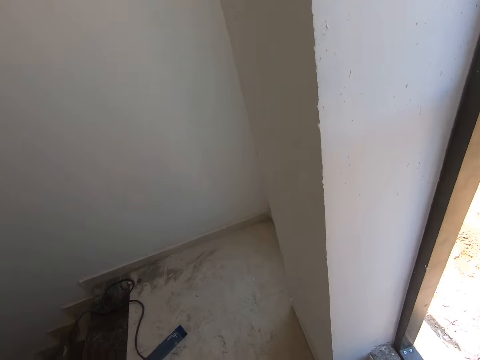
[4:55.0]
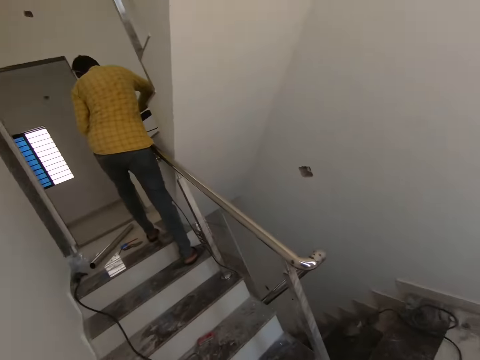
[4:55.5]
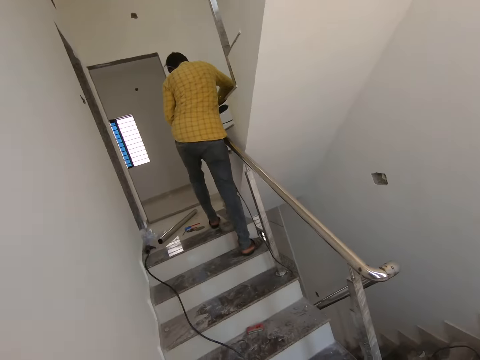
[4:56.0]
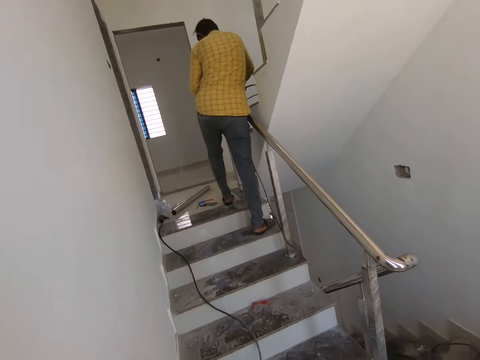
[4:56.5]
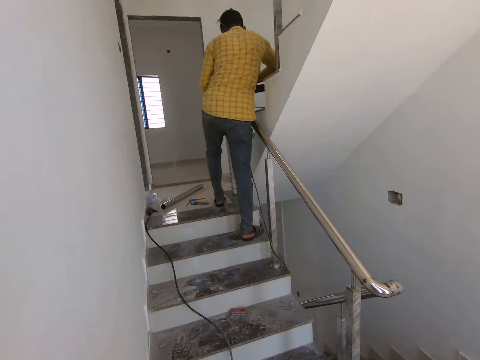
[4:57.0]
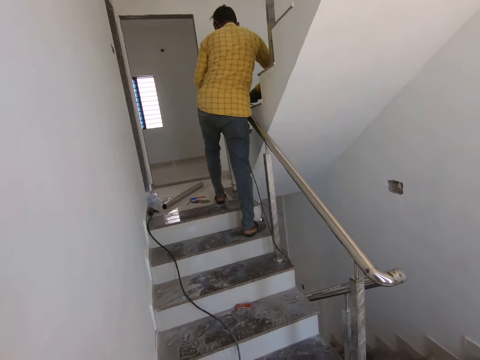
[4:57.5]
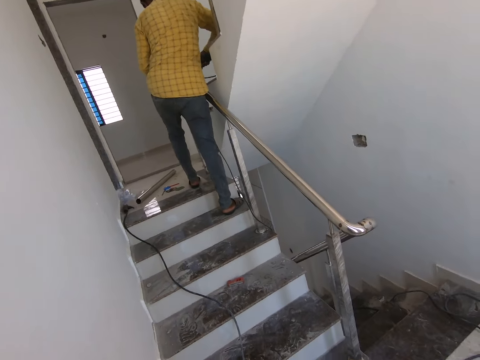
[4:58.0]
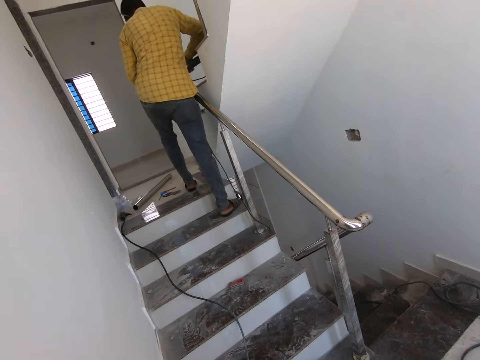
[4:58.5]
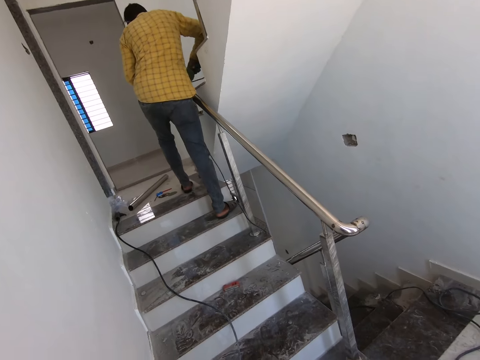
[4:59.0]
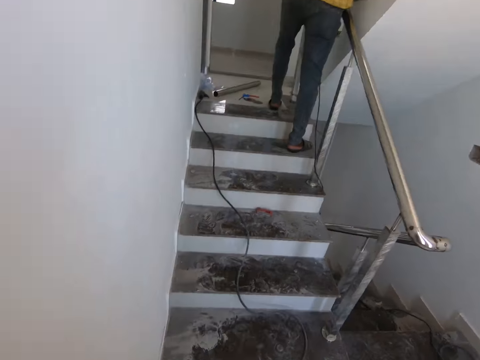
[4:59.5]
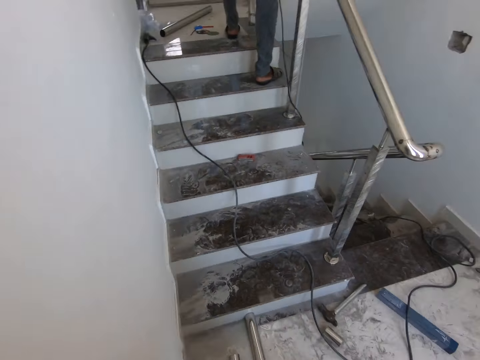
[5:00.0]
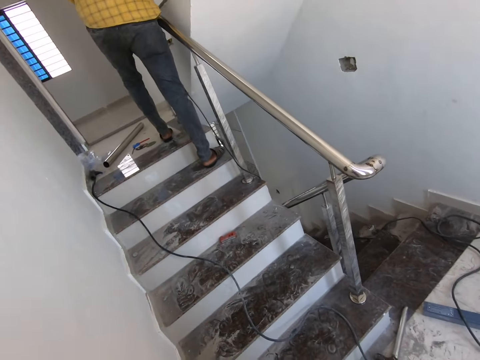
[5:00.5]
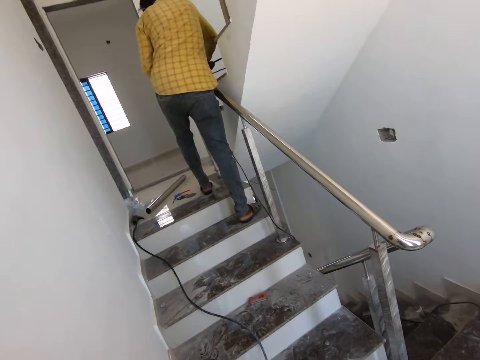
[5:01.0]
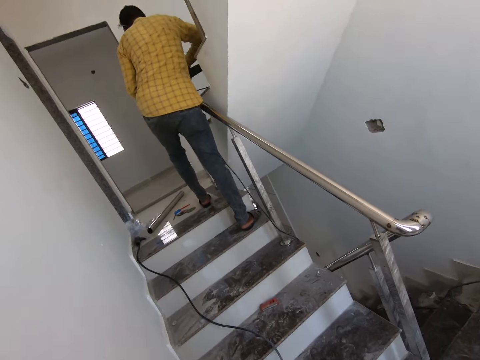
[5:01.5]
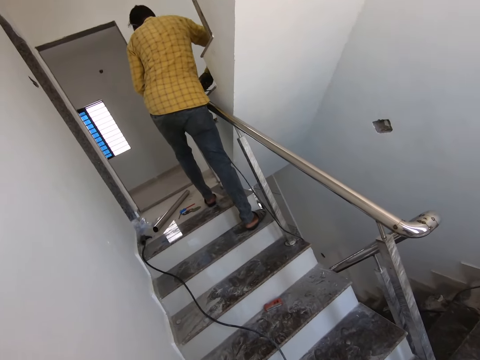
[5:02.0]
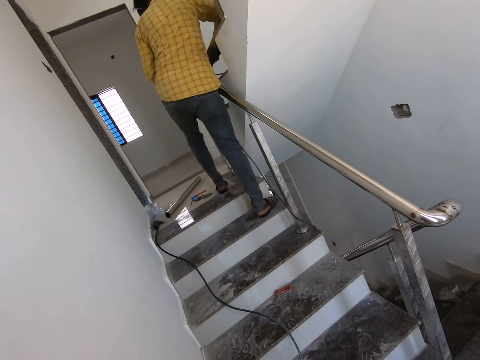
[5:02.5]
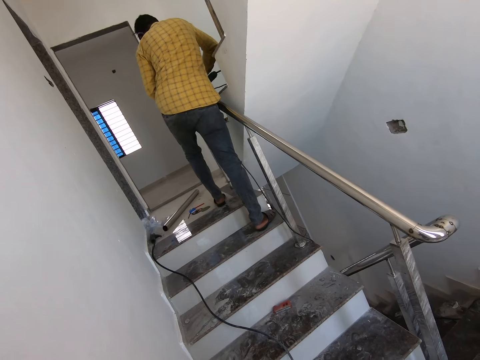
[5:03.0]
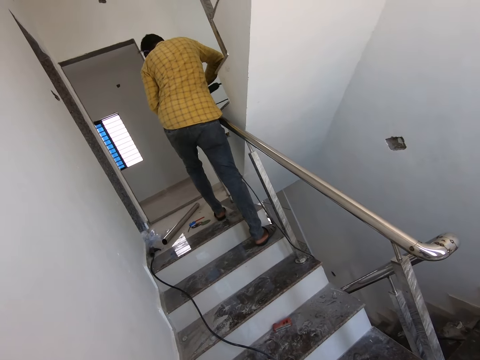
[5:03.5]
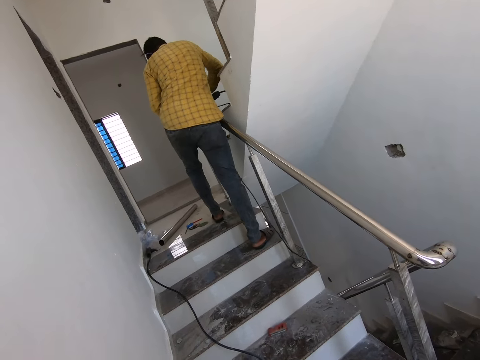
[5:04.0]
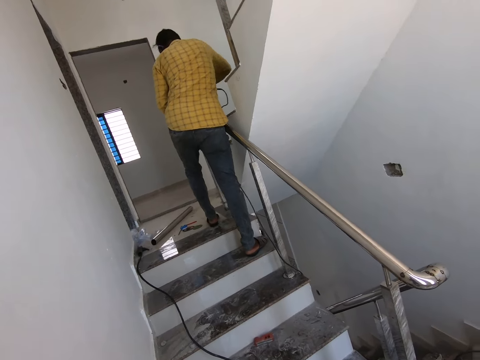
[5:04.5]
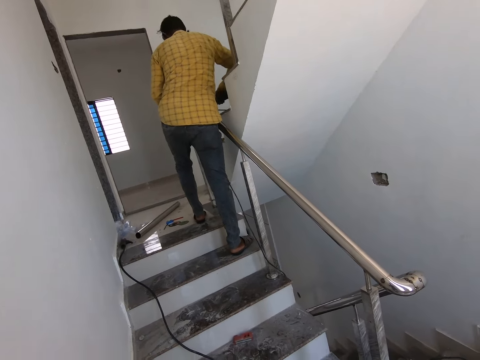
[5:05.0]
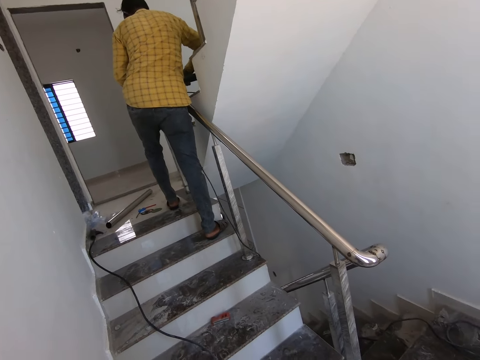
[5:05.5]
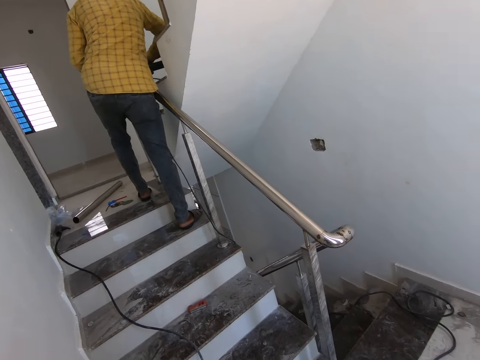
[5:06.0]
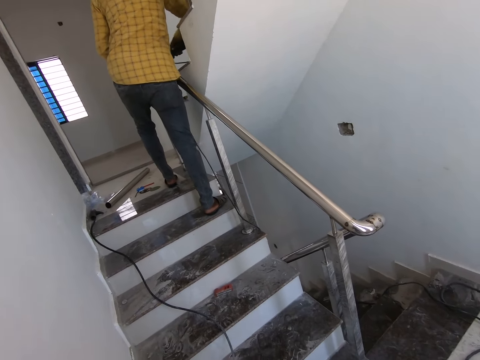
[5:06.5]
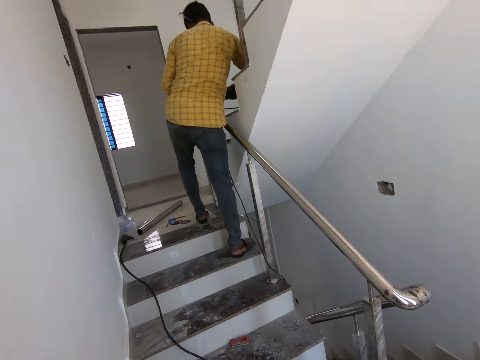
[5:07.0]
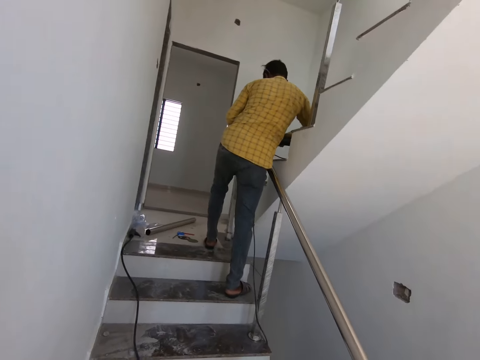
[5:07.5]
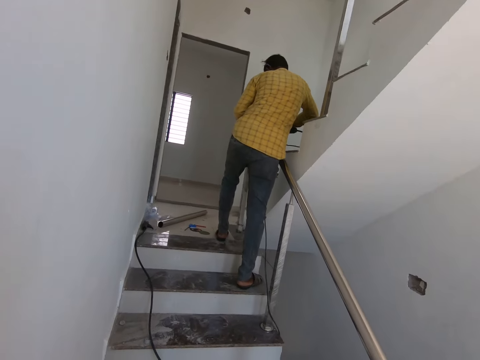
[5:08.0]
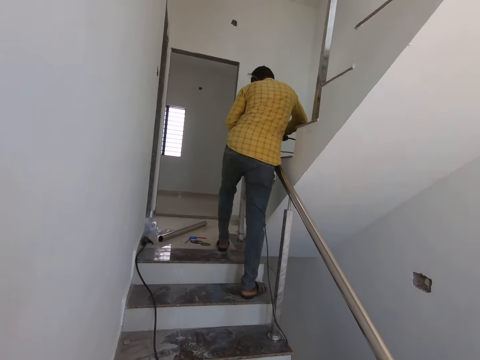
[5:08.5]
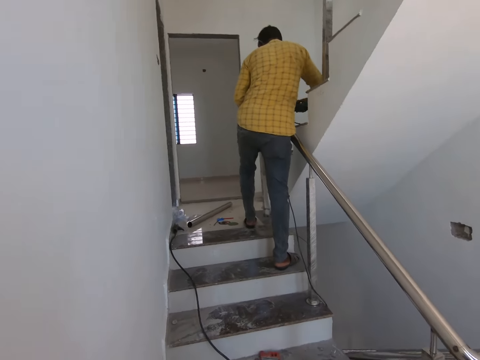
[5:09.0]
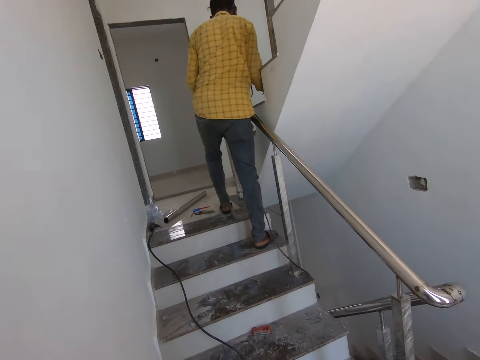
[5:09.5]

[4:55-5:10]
The camera wearer welds metal with a welding machine.

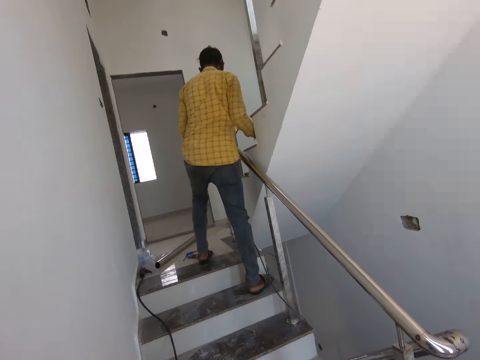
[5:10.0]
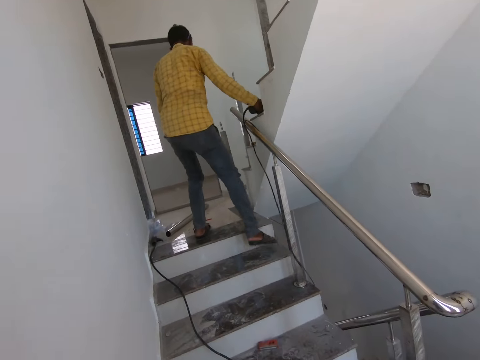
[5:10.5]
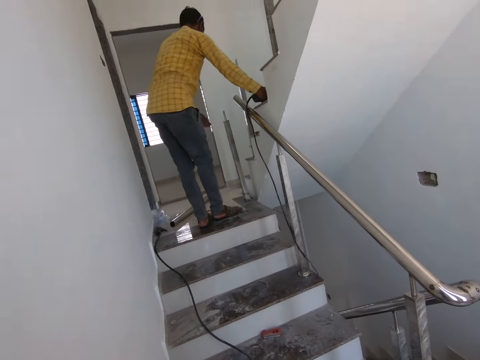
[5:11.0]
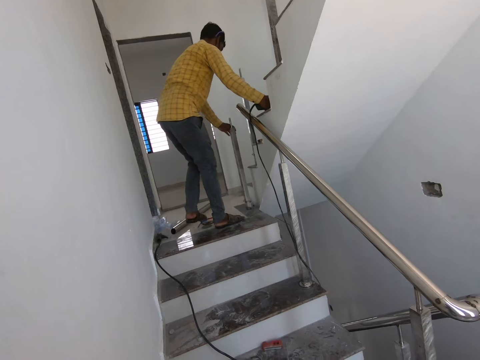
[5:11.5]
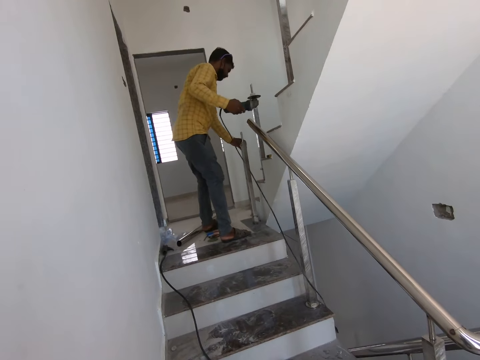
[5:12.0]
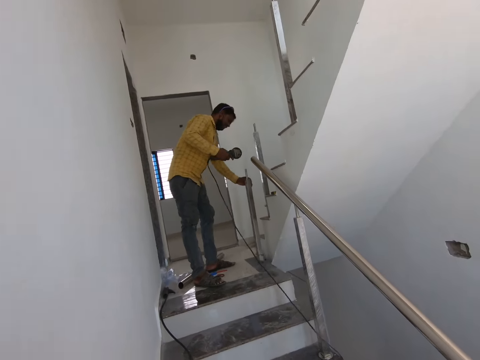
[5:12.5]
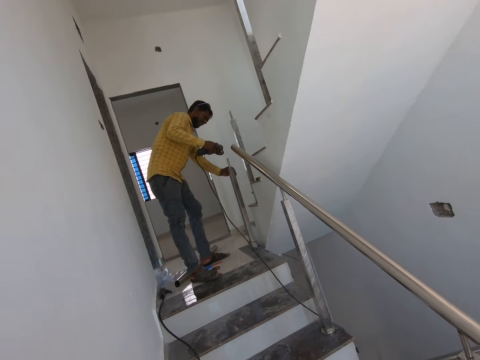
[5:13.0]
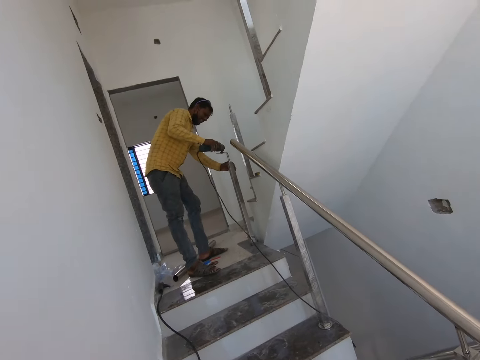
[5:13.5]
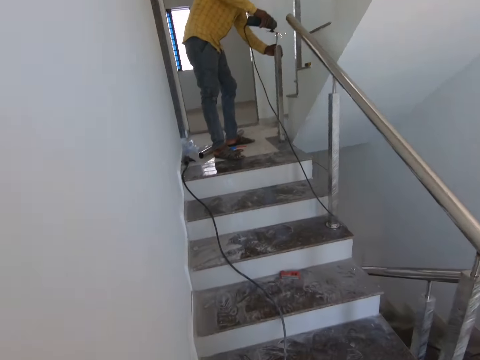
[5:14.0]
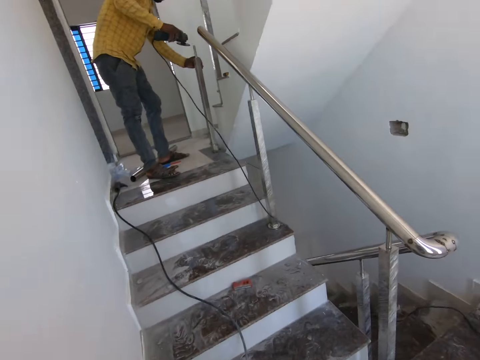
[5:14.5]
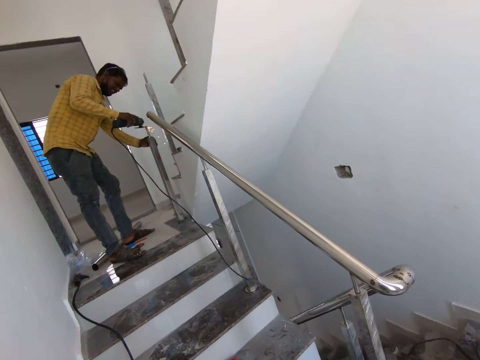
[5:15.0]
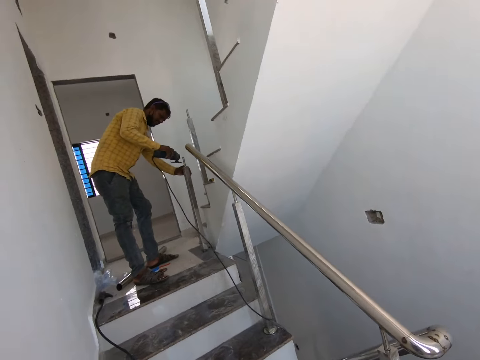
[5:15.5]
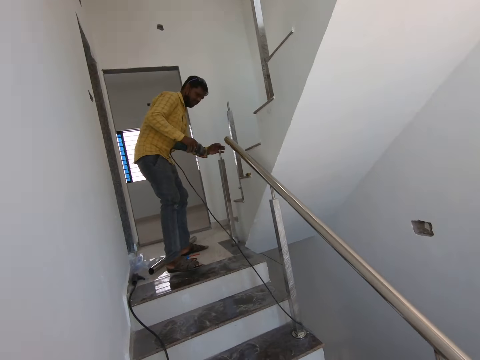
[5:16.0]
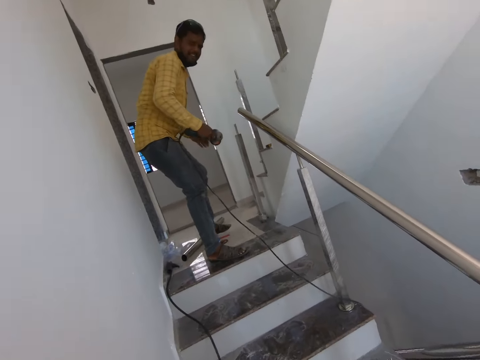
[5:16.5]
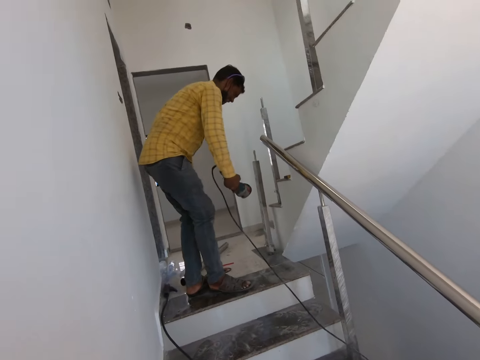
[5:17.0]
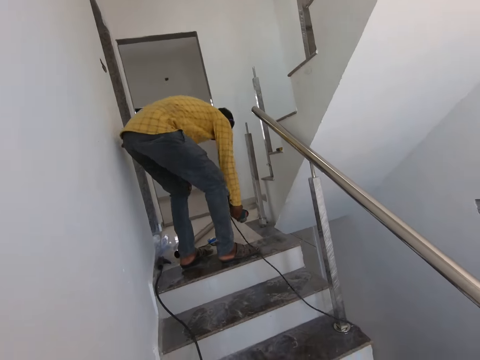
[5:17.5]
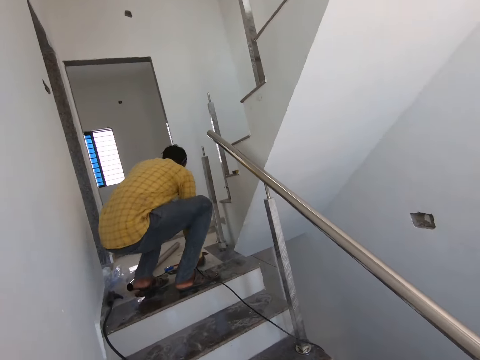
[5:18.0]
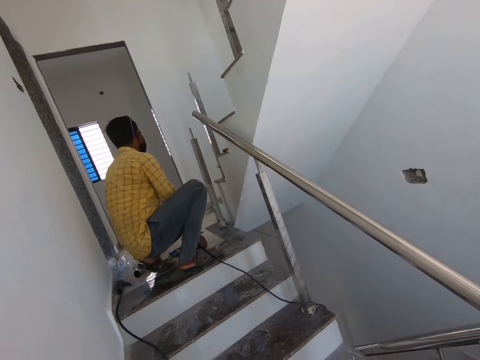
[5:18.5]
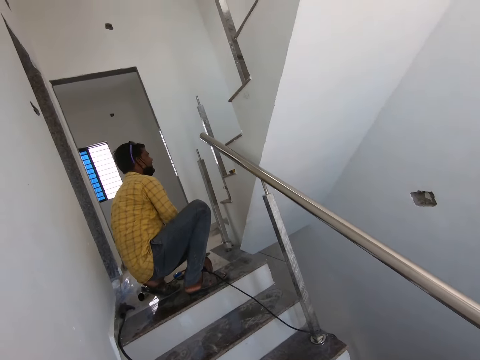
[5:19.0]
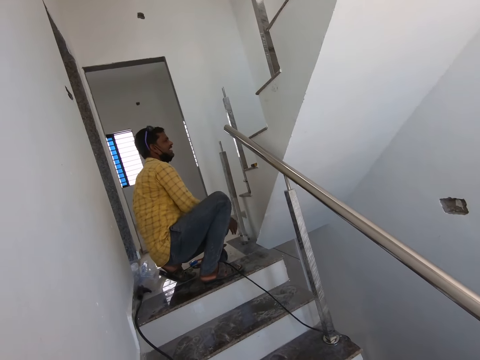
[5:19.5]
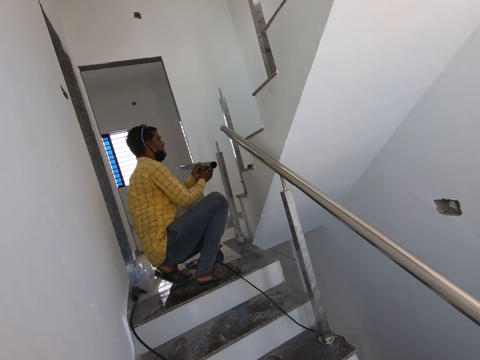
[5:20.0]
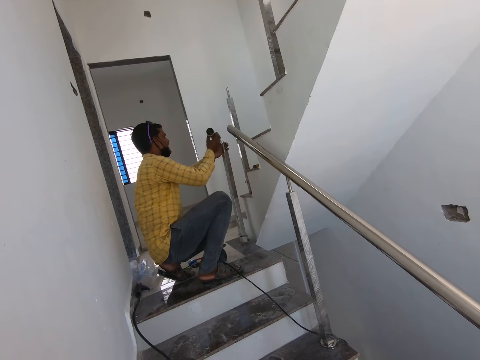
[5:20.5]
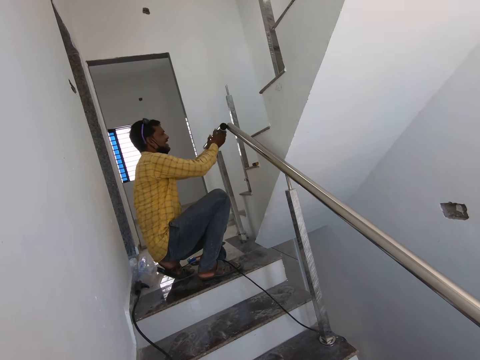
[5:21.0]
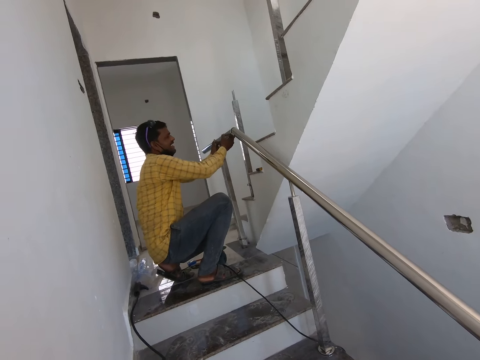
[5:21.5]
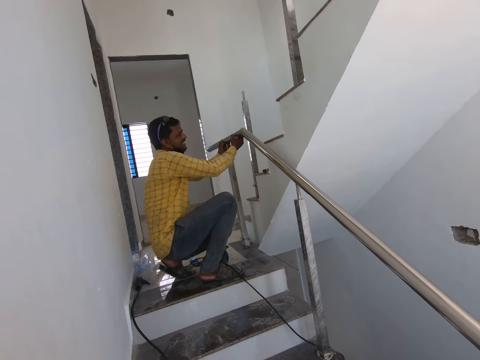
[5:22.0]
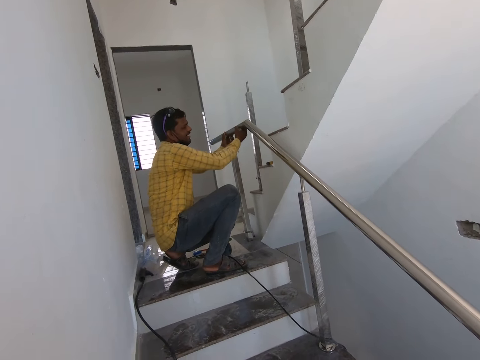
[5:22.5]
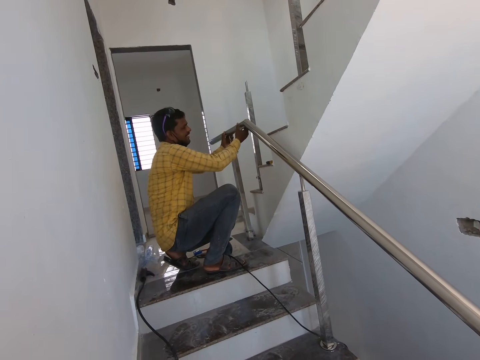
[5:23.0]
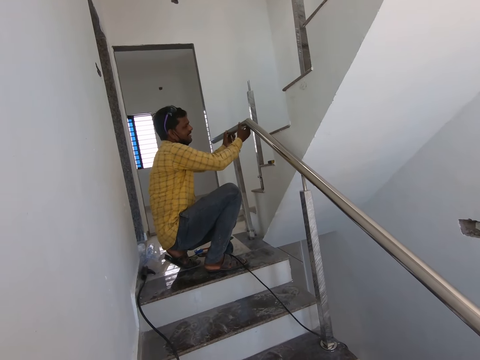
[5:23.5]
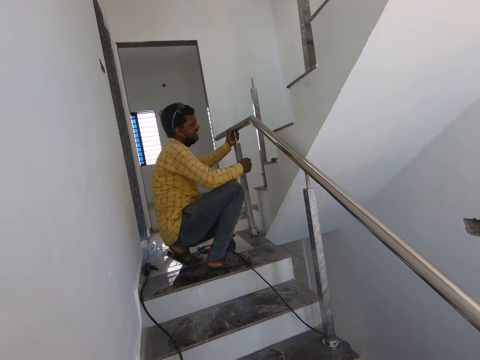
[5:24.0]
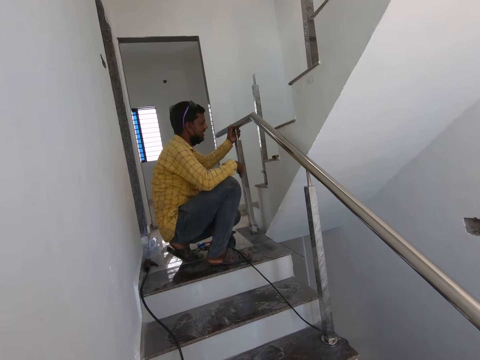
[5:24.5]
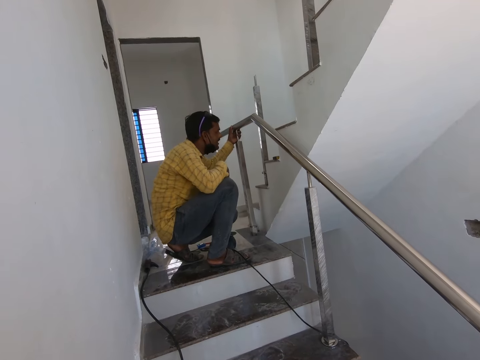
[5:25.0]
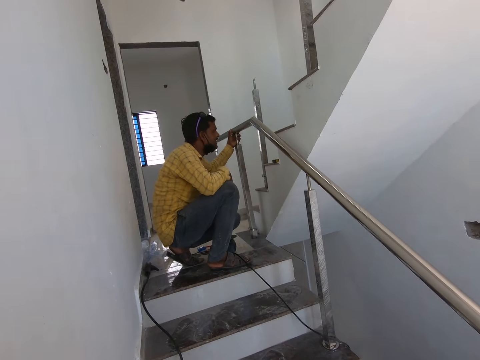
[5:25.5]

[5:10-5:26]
The camera wearer converses with a person. The person fits stair rails. The camera wearer fixes metal with both hands.
